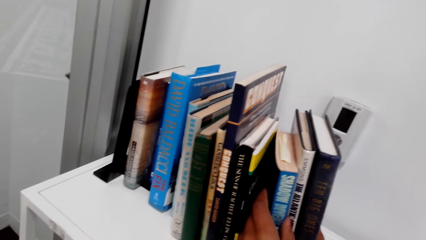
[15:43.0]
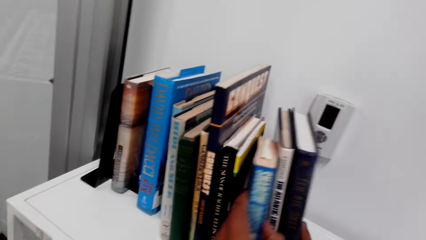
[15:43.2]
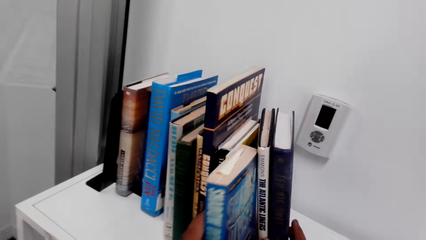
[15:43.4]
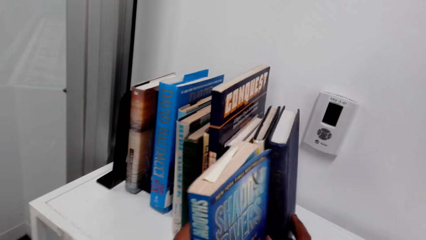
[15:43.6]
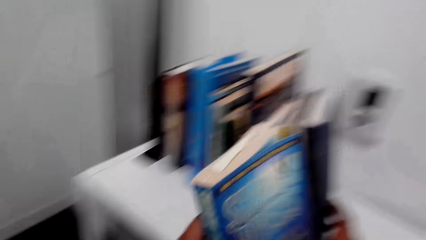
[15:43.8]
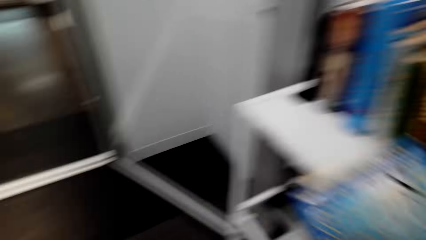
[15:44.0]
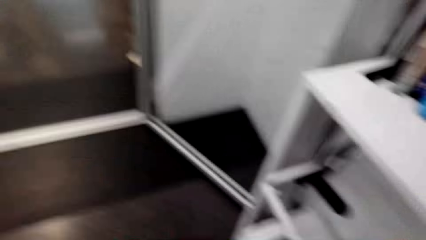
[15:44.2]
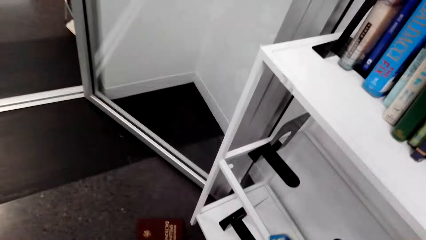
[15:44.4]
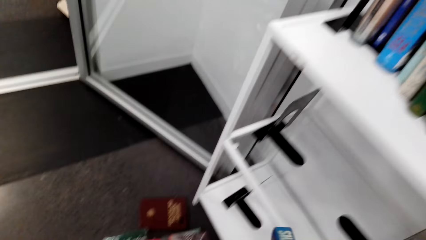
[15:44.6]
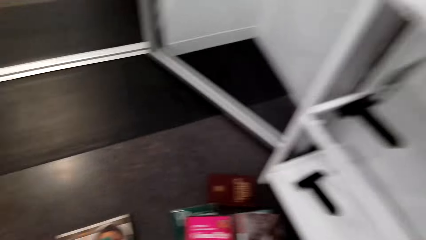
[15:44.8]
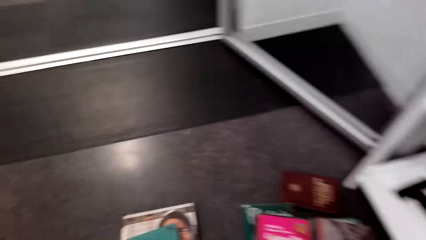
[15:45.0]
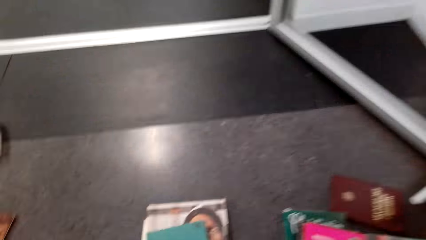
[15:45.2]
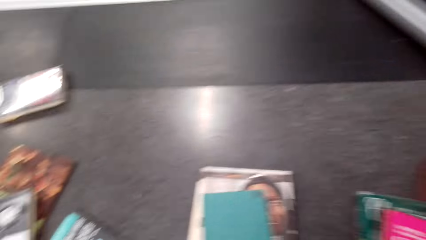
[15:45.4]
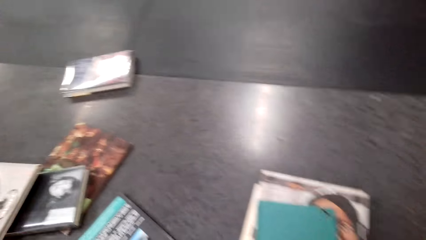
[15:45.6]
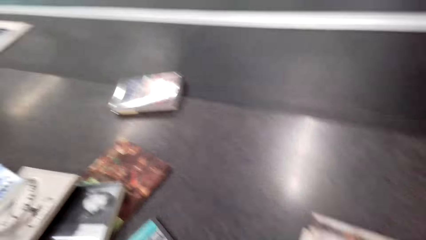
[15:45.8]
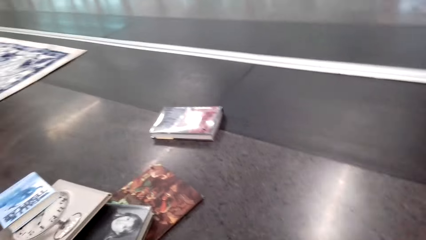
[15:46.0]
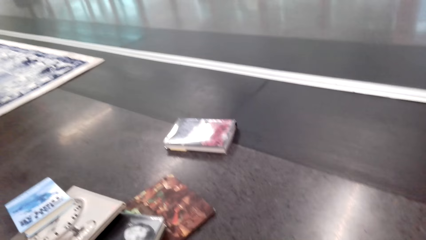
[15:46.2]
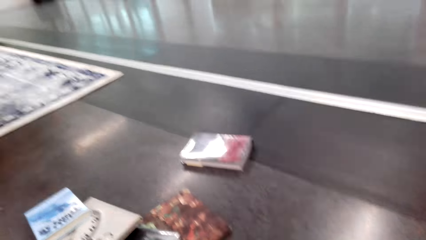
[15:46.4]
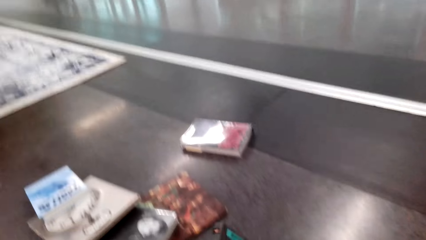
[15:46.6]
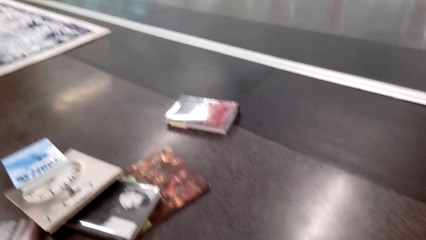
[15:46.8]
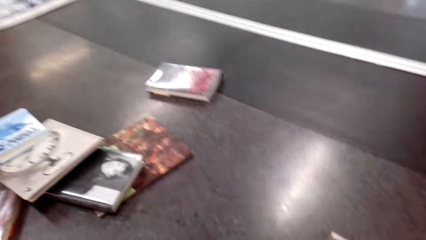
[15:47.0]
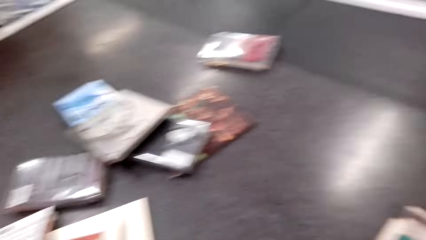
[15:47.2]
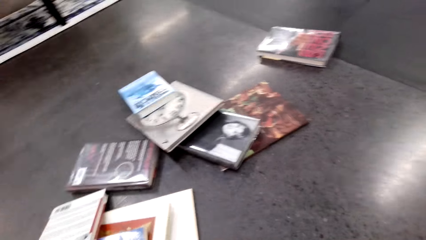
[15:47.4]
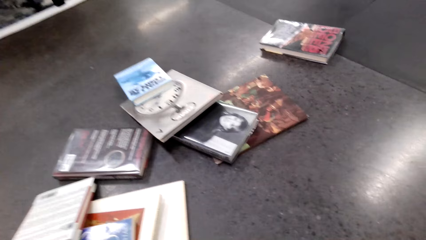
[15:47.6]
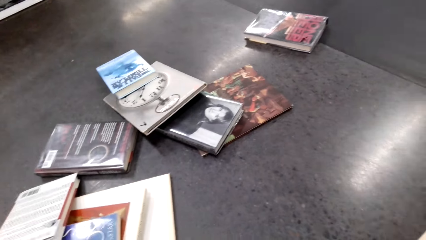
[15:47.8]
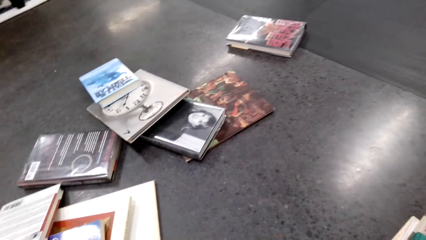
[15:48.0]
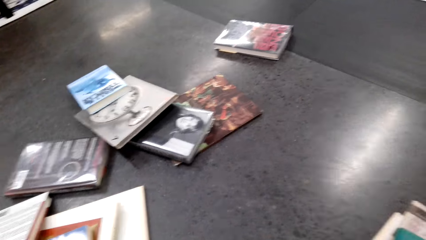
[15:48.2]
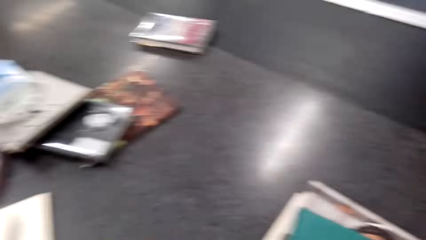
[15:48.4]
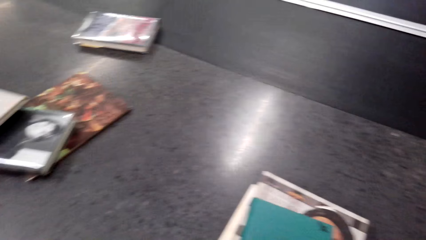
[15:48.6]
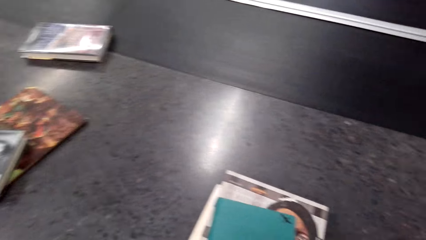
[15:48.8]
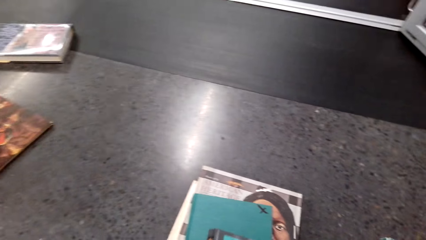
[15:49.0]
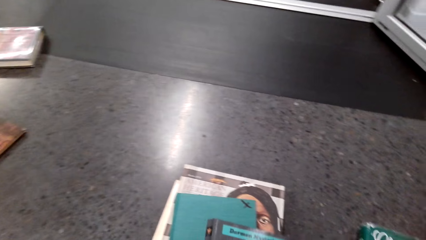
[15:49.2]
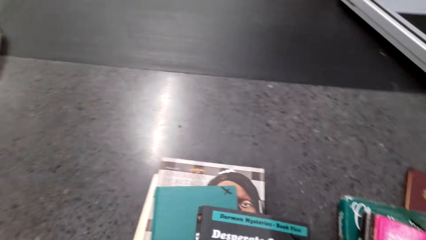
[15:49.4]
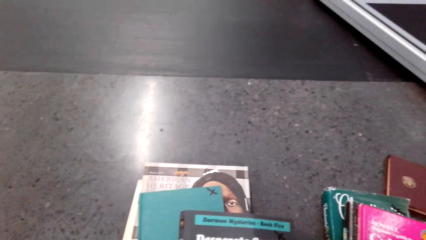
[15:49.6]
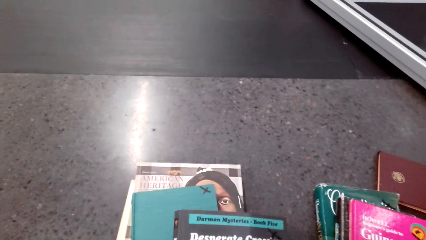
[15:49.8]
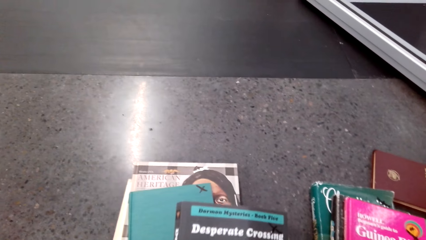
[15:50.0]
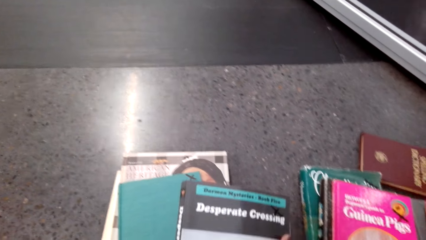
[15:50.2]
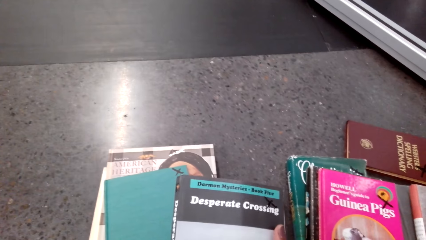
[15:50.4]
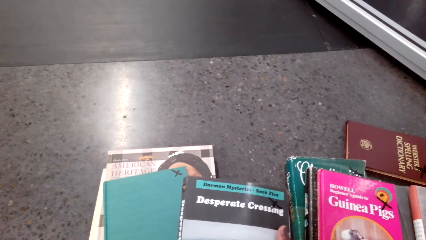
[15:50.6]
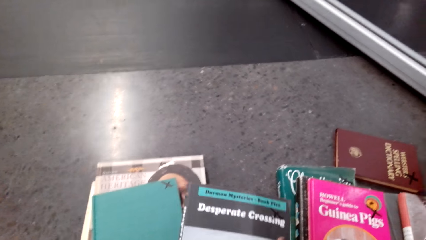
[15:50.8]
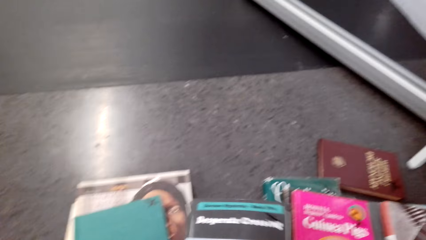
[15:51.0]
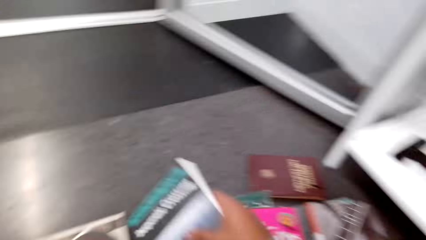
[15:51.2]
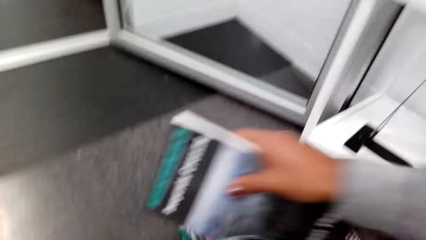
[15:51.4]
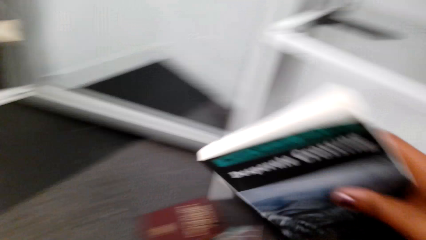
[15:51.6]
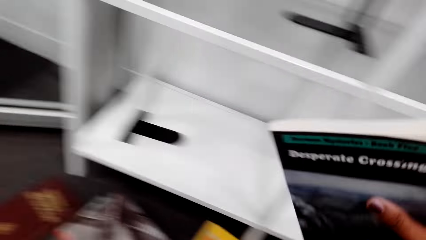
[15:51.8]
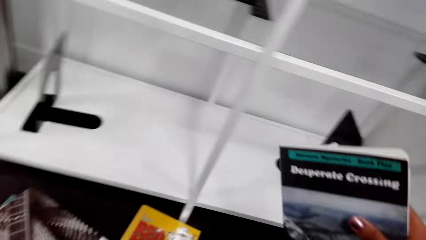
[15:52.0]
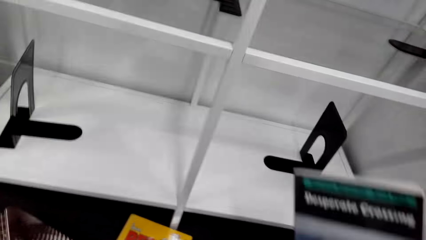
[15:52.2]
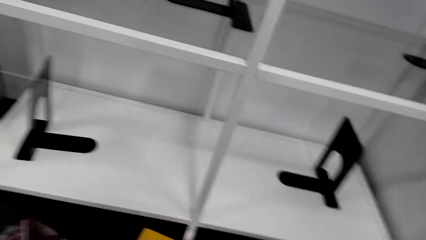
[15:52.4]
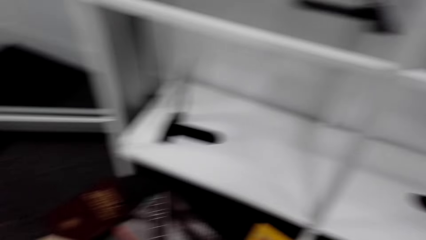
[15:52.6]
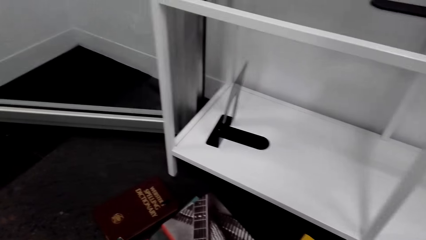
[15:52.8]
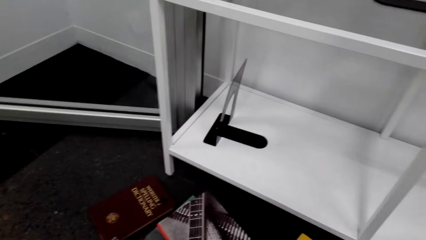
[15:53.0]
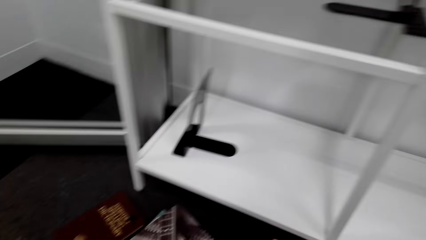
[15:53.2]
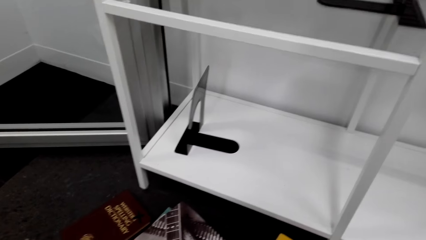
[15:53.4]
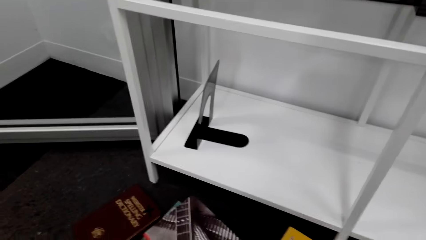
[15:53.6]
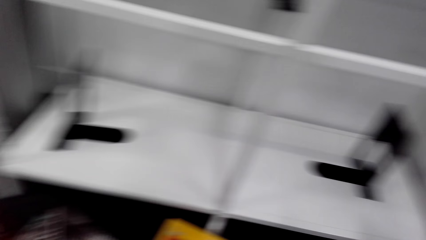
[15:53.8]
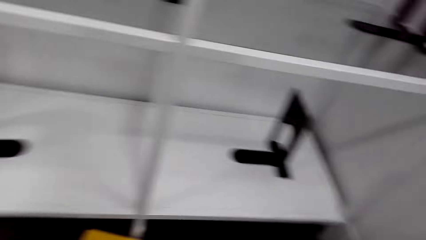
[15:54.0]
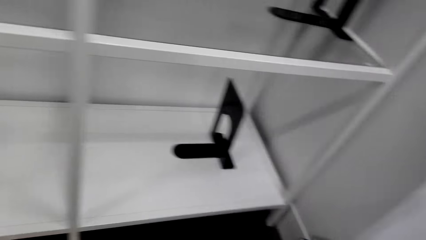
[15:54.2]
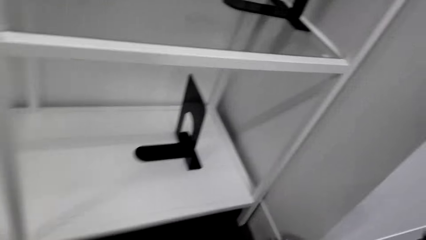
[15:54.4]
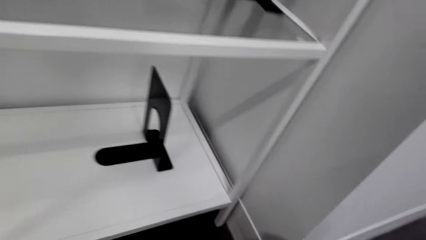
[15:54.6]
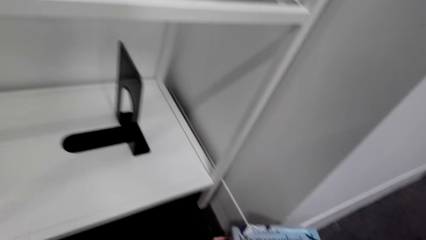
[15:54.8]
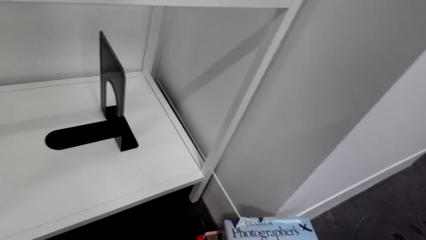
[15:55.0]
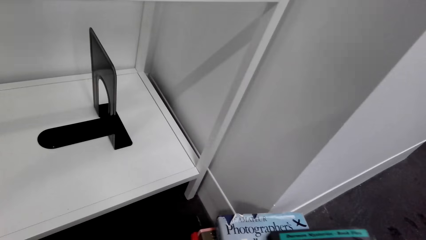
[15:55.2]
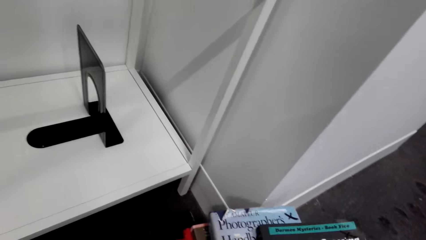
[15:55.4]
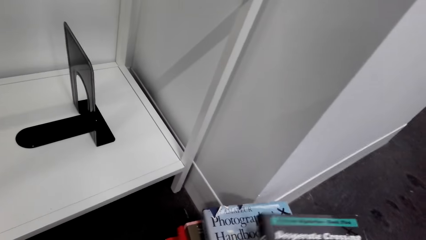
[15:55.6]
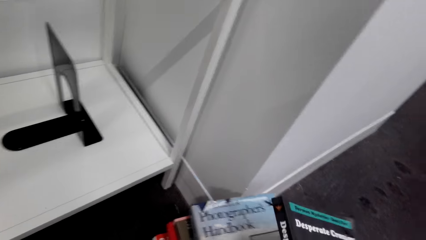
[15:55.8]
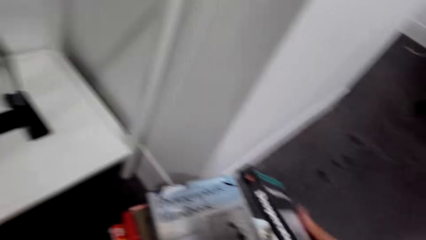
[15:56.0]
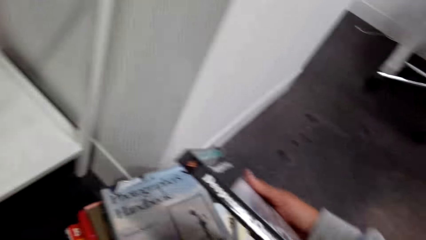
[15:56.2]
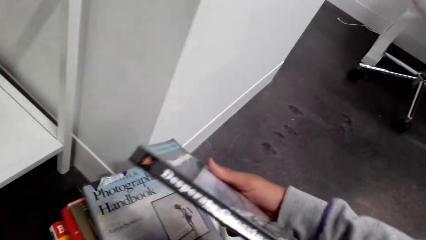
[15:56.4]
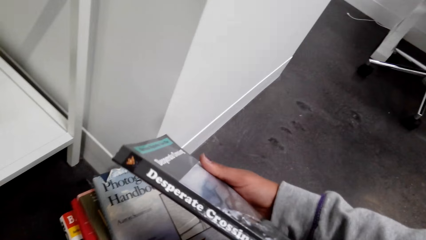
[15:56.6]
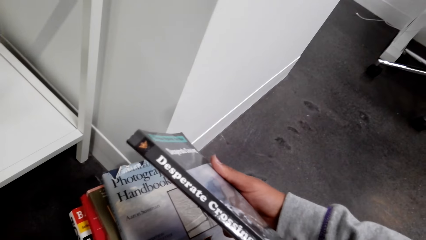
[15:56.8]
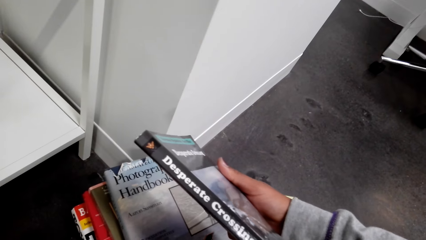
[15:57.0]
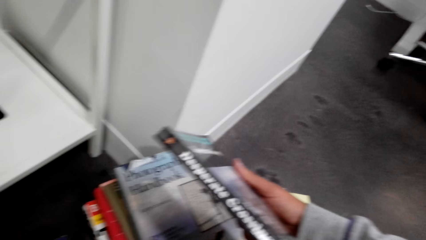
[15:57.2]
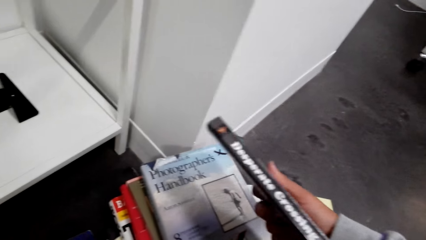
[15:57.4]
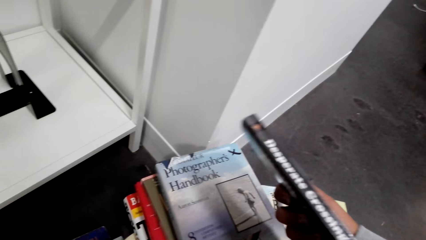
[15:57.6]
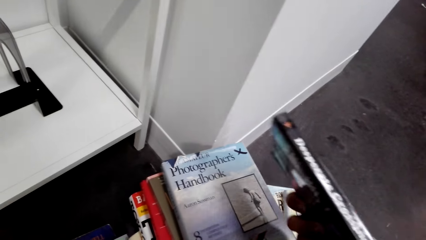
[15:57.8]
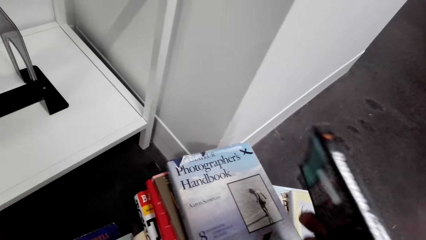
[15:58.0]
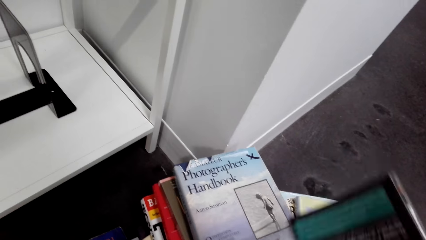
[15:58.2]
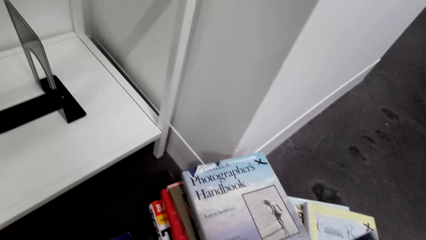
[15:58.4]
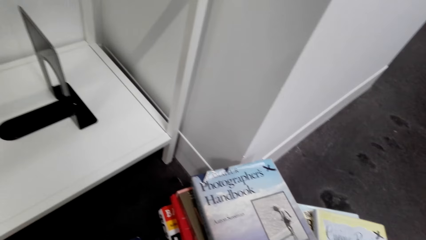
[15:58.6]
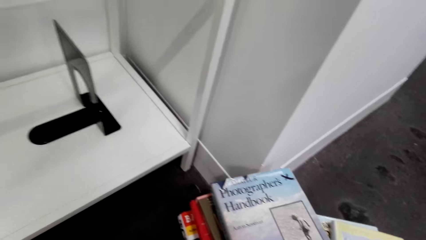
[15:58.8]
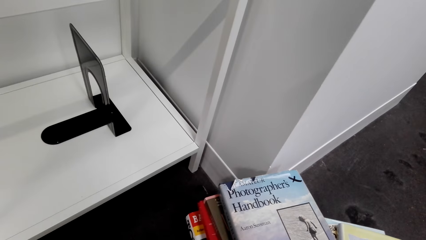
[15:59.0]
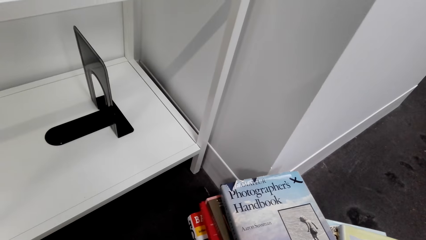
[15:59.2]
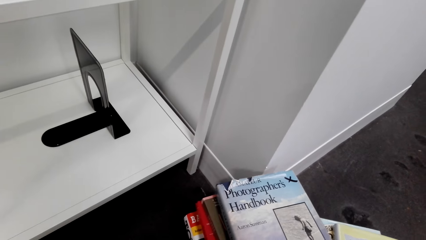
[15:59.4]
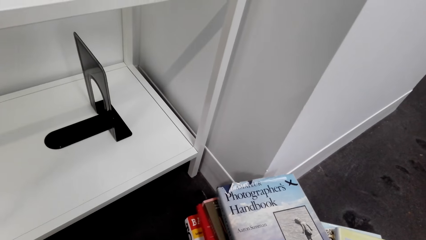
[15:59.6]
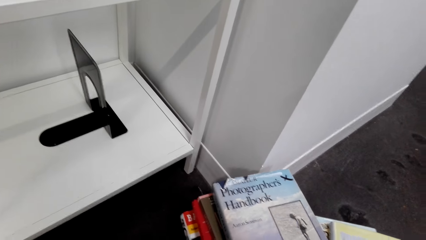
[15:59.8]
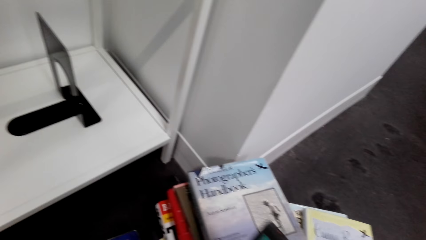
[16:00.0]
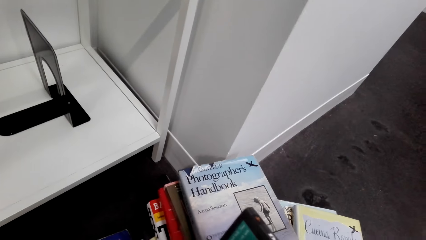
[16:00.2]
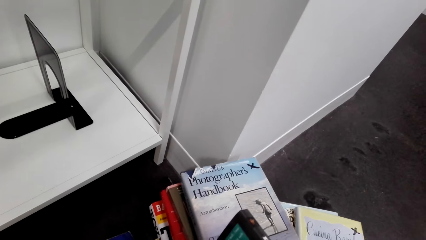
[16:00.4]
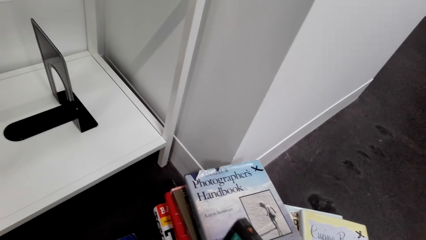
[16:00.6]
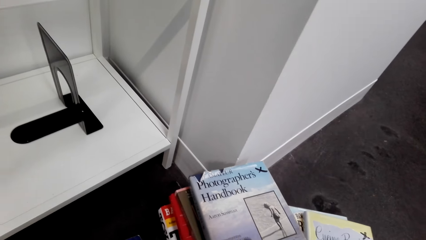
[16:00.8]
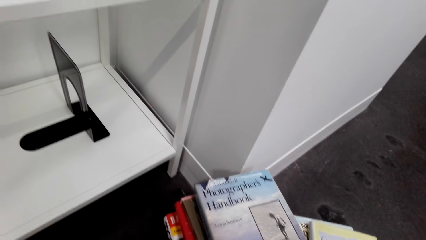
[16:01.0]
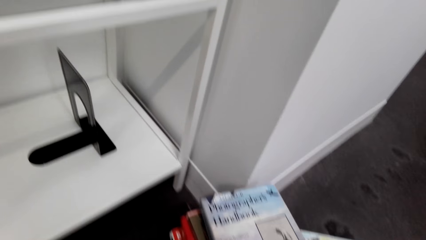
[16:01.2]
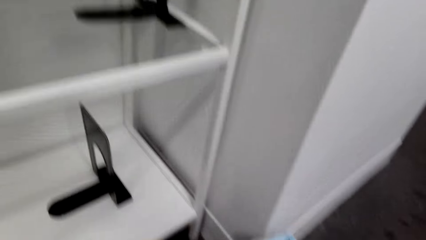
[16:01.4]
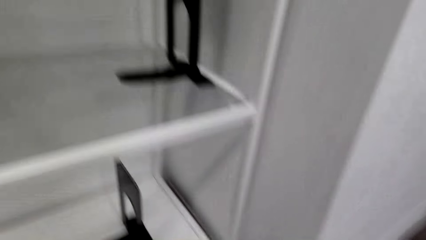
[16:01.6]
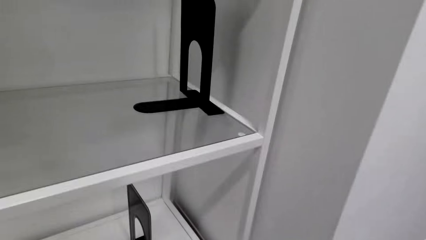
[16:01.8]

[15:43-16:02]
The camera wearer removes a book from the shelf. They arrange books on the floor. They look at the book. They breathe heavily.
